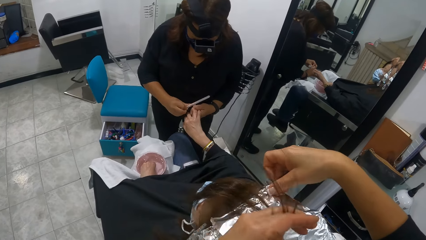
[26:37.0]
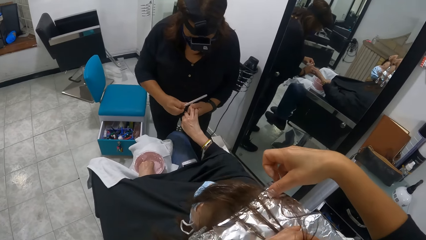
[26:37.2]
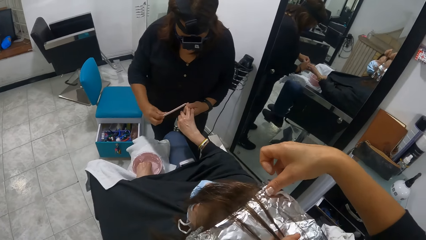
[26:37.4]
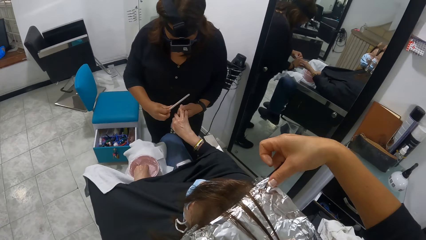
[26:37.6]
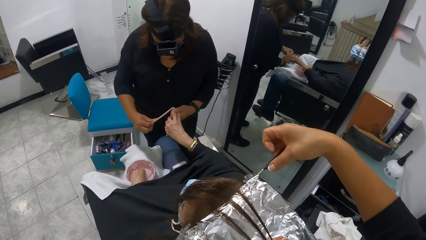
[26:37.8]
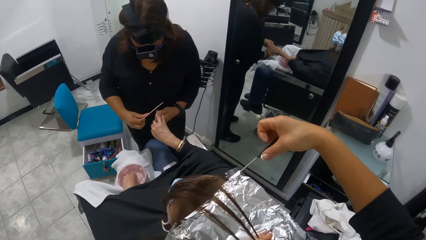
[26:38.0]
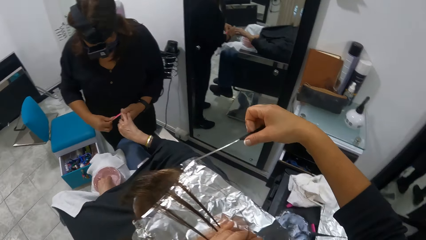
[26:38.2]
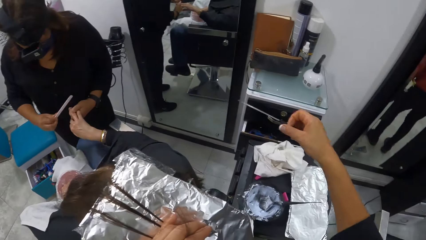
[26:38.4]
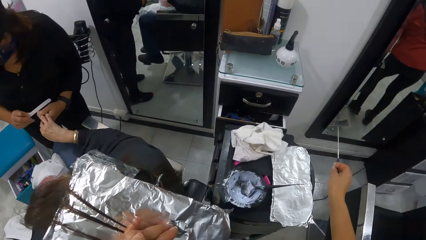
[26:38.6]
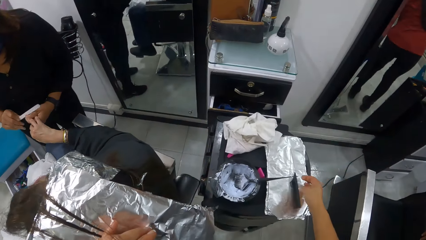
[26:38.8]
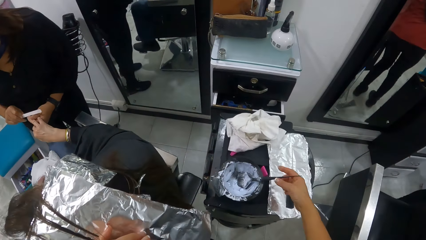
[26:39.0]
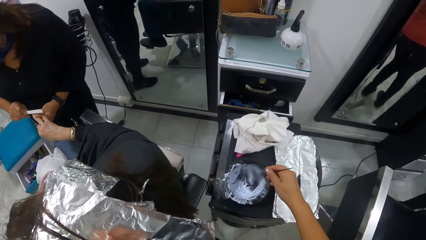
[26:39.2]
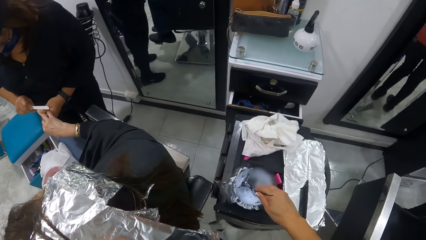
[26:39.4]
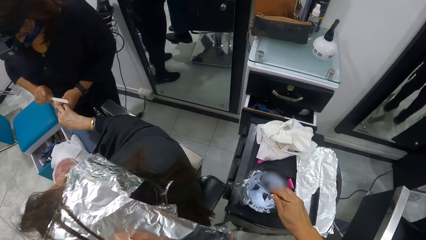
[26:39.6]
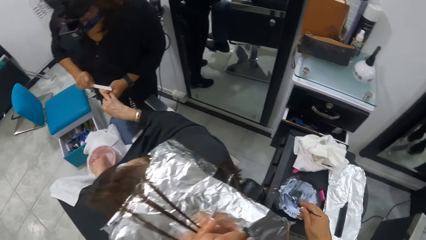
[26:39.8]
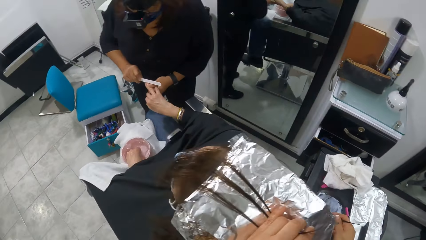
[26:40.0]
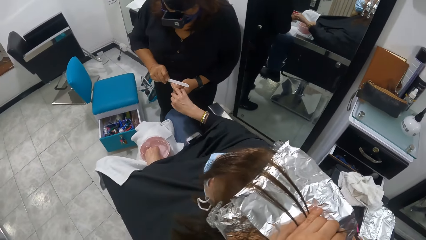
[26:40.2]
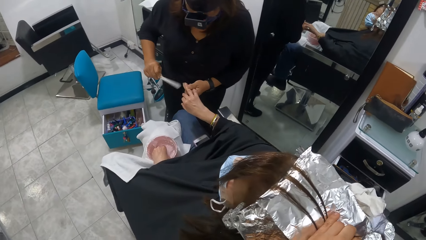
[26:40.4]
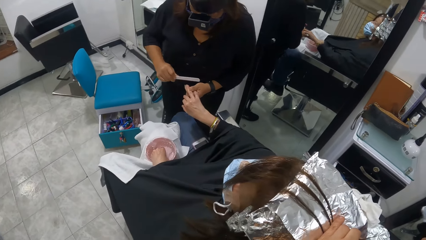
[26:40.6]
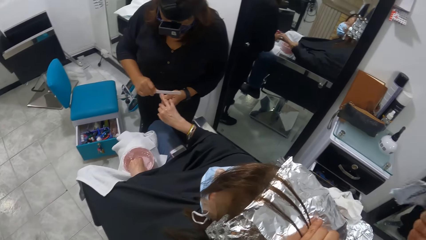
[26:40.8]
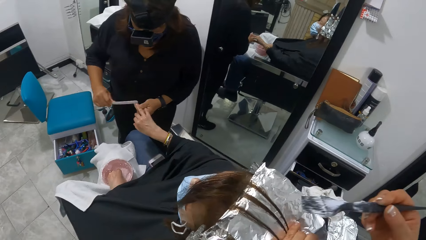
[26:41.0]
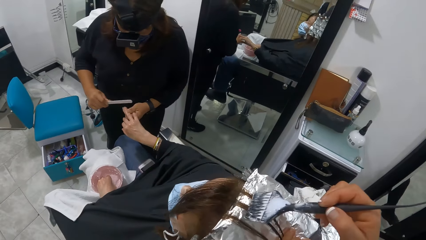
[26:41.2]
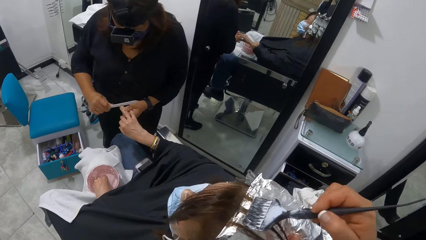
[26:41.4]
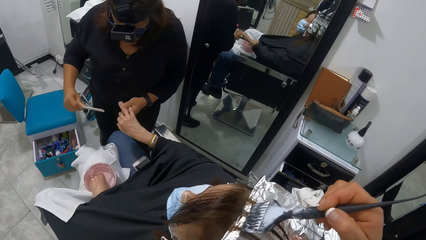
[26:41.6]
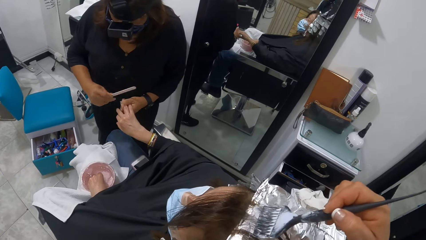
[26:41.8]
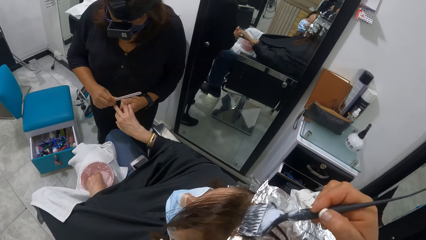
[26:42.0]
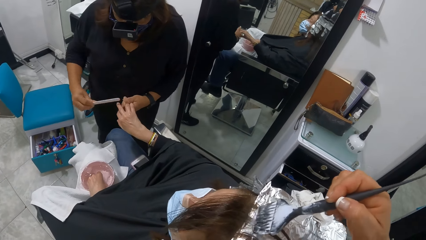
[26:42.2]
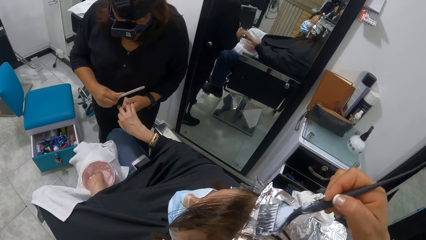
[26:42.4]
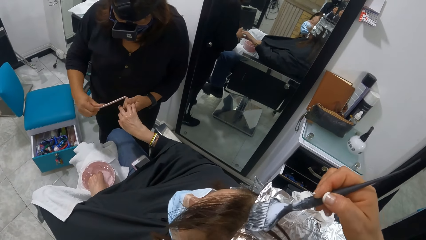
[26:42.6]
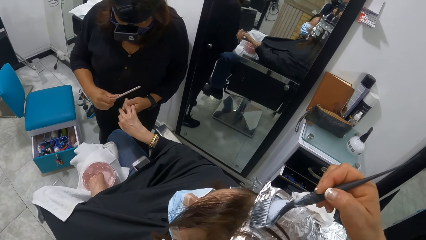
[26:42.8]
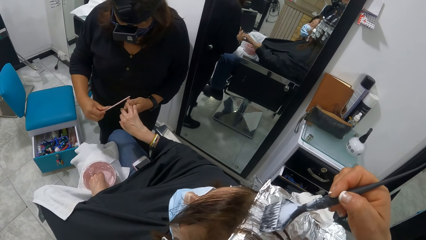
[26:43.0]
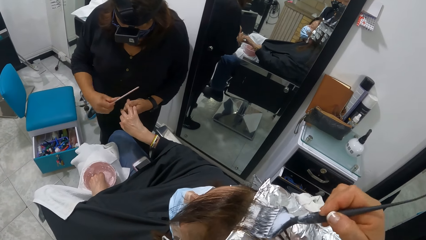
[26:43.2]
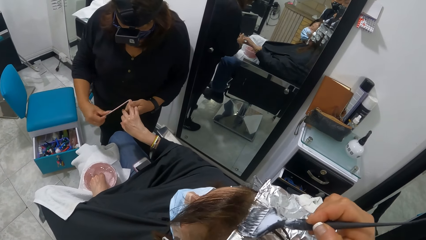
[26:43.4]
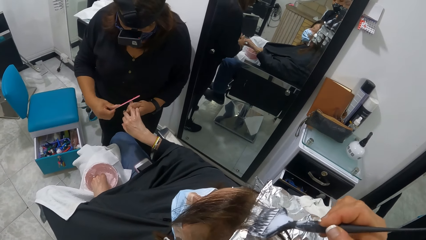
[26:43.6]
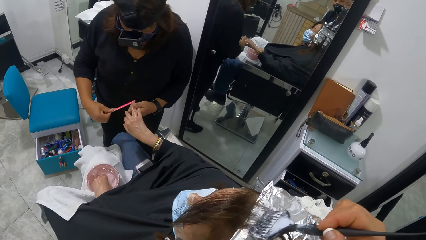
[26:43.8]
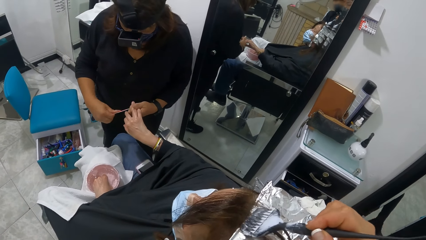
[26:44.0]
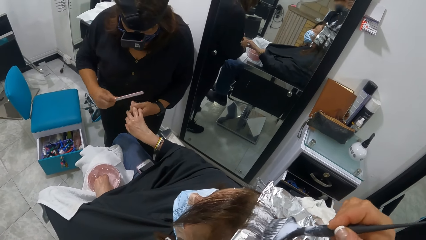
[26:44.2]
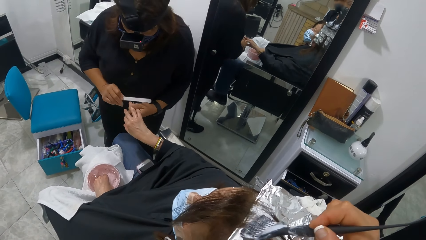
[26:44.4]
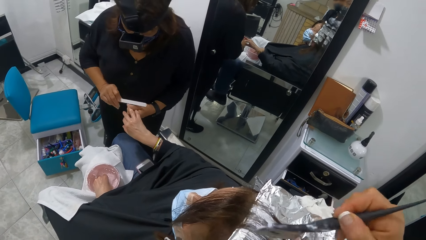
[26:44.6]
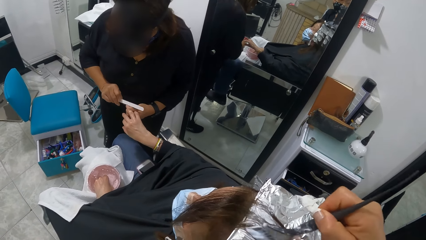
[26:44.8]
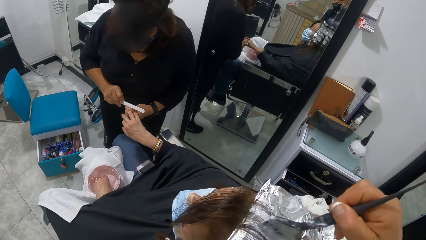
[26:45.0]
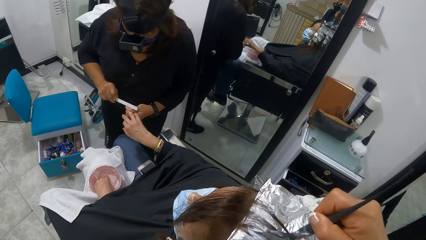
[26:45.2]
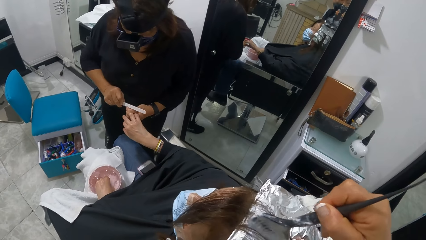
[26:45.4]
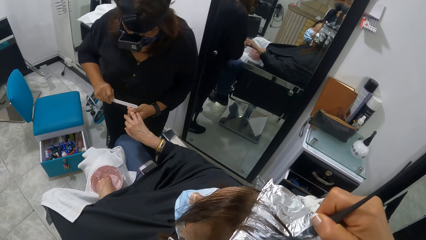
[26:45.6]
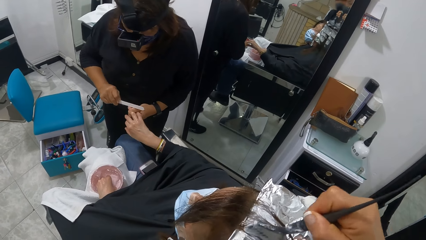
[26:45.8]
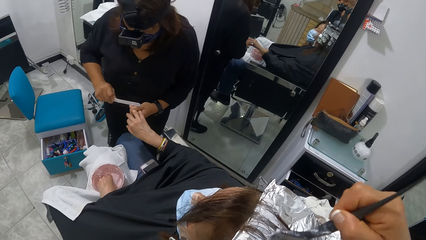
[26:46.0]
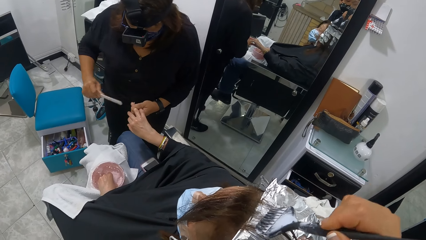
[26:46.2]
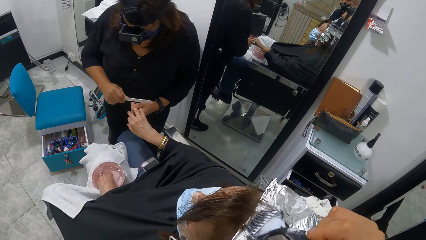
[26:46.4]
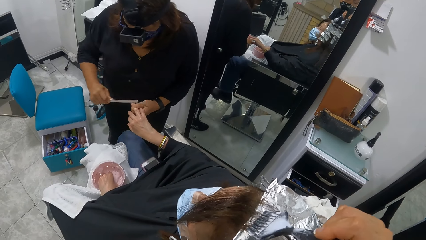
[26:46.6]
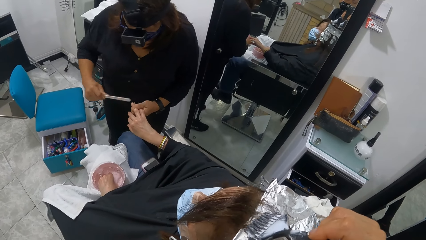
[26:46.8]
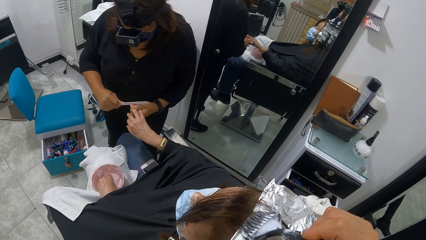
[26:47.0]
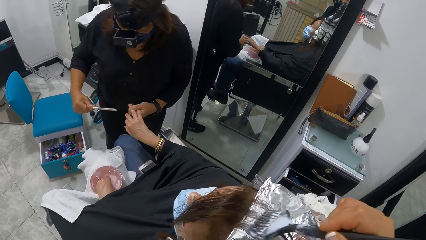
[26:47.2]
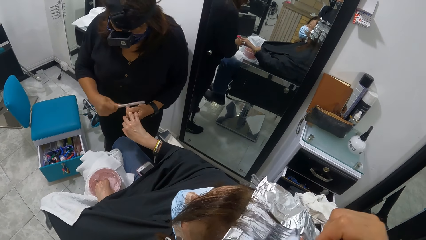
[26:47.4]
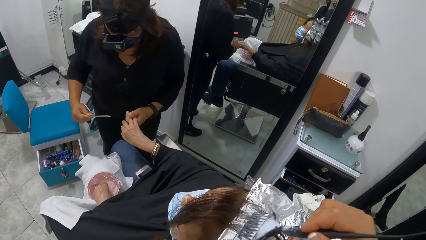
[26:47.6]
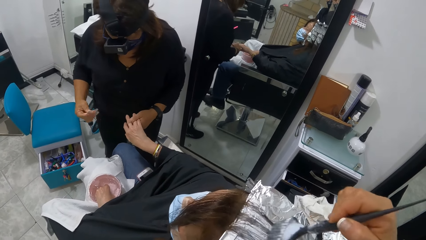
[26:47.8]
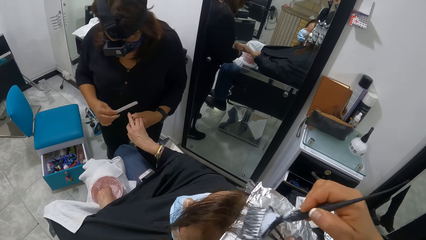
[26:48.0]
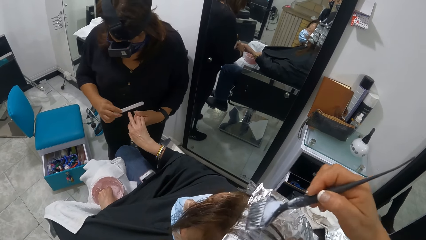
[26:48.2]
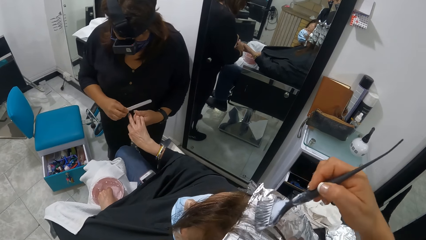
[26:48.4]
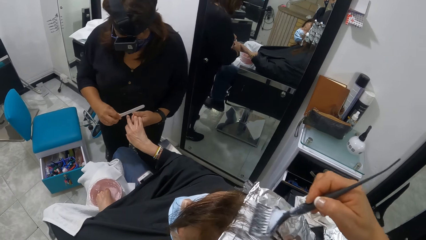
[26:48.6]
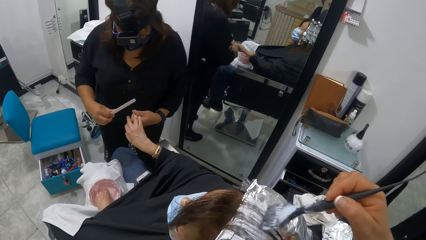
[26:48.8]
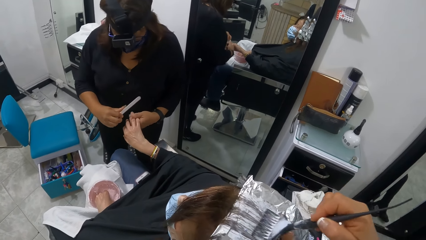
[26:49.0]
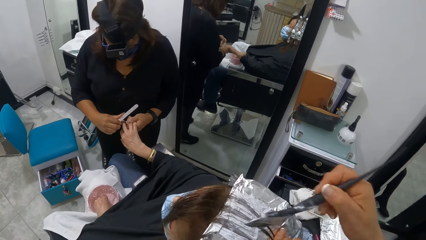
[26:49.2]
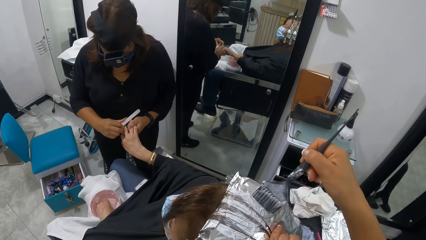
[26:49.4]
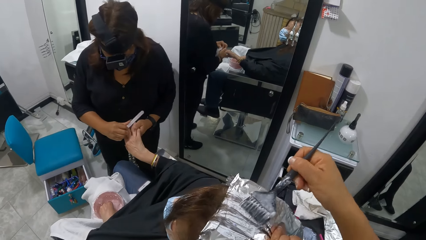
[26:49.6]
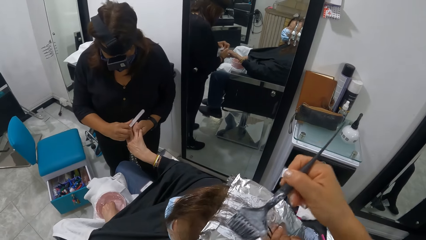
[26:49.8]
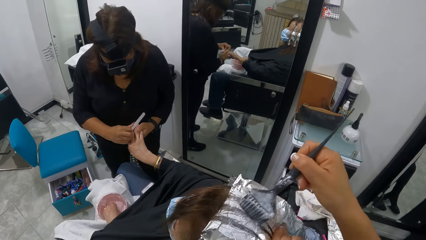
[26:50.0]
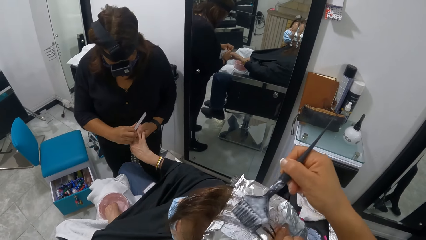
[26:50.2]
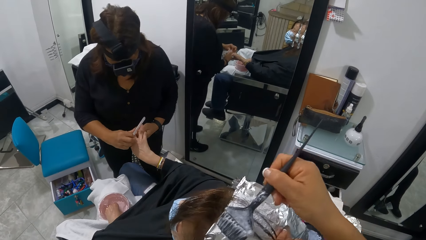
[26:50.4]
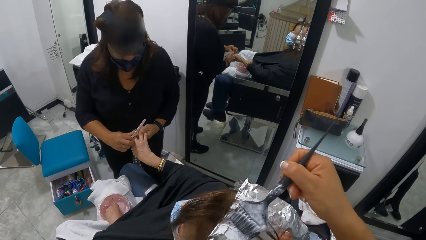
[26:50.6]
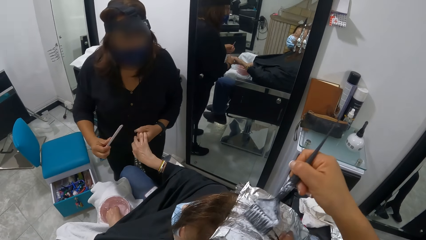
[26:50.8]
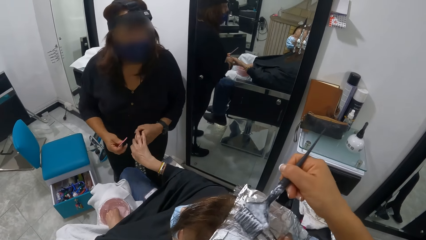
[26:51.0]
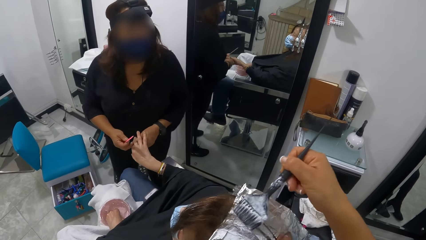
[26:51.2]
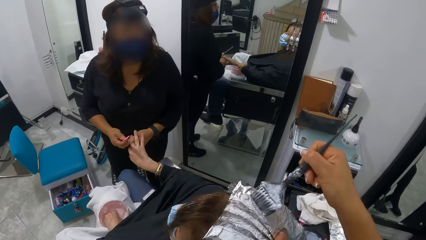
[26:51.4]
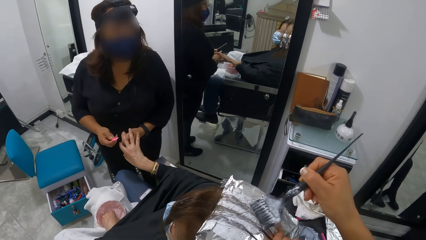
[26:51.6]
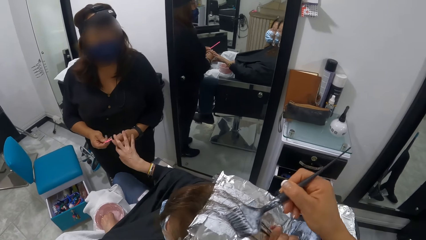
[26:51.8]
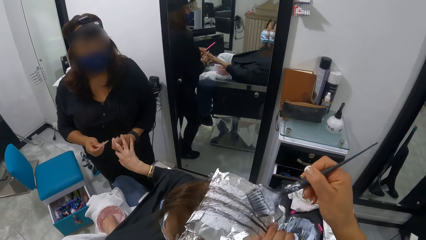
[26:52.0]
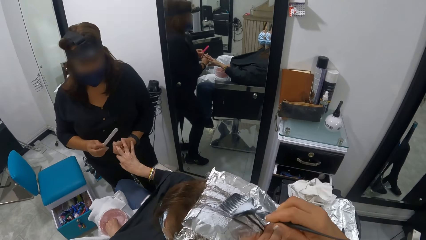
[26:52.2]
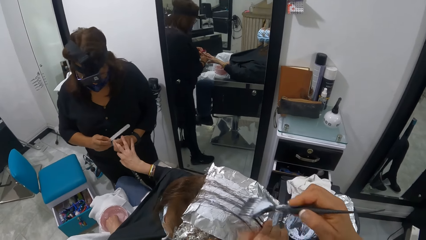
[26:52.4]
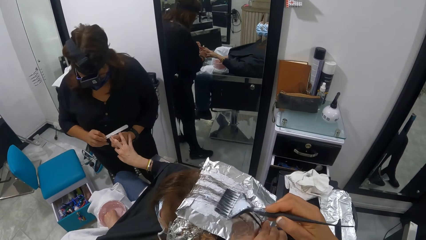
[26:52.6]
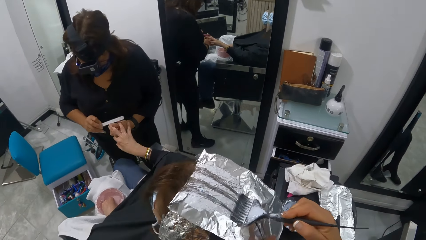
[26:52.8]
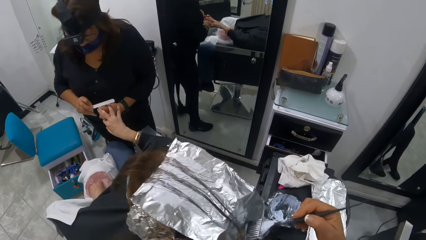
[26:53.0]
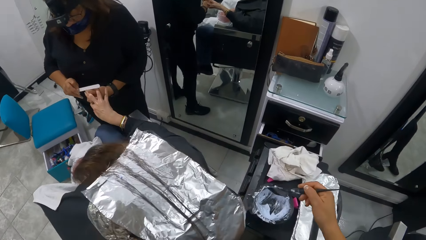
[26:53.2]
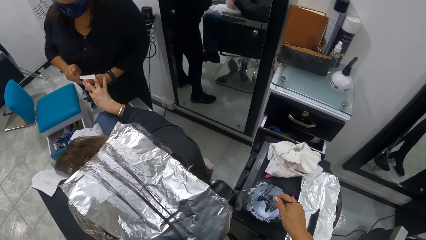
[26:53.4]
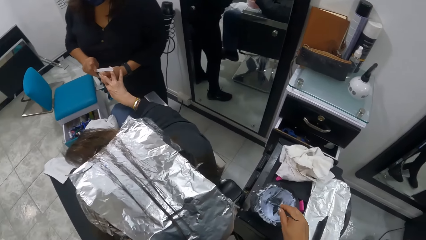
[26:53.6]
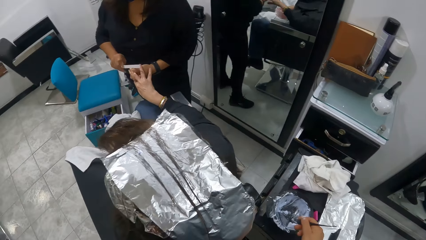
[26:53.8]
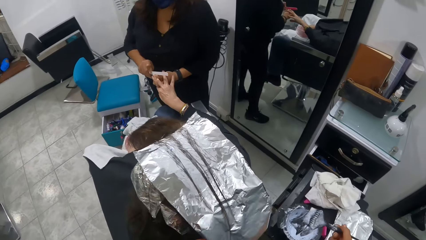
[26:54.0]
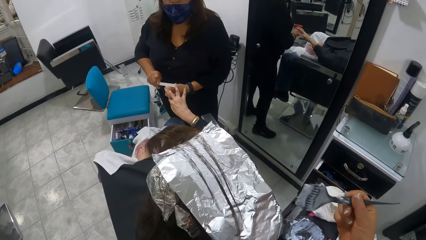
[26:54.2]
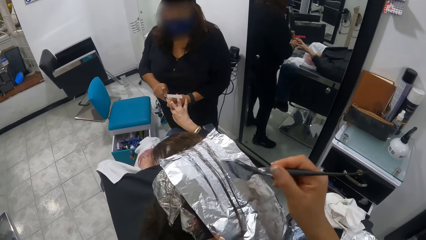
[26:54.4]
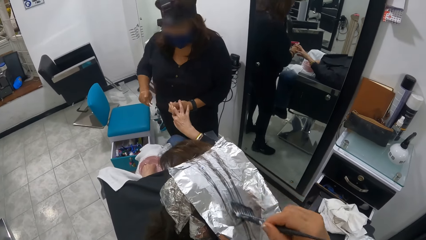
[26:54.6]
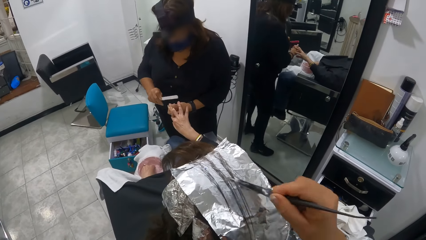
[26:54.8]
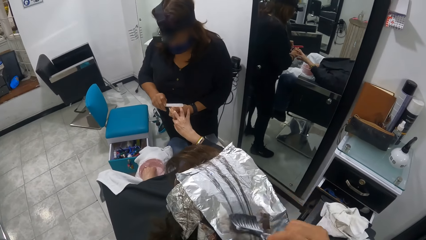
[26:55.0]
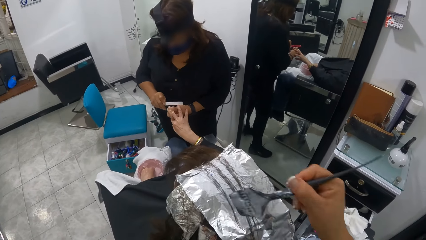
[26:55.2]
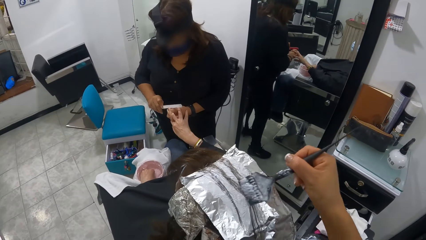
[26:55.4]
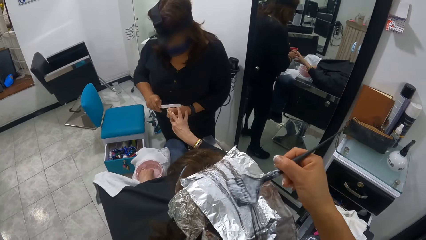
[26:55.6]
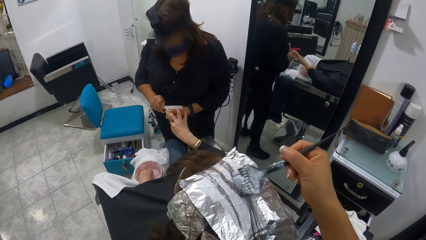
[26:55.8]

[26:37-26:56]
The camera wearer puts the aluminum foil in her right hand on a person's head under the hair in her left hand. She moves the hair on the head. She removes the comb in her right hand from the aluminum foil. She moves the comb down. She drops the comb in her right hand on the tray. She picks up the dye brush from the jar of dye on the tray with her right hand. She holds the brush up. She scoops the dye. She looks around. She lifts up the brush. She brushes the hair on the aluminum foil on the person's head with the dye brush in her right hand. She moves the brush down. She dips the brush in her right hand into the jar of dye on the tray. She moves the brush up. She brushes the hair on the aluminum foil on the person's head with the dye brush in her right hand.
